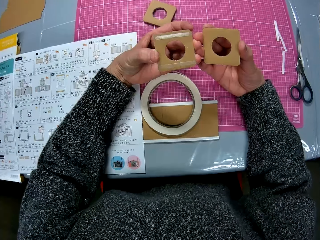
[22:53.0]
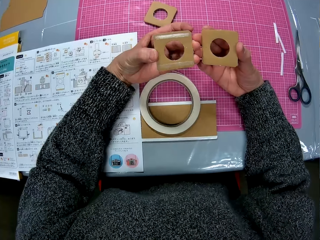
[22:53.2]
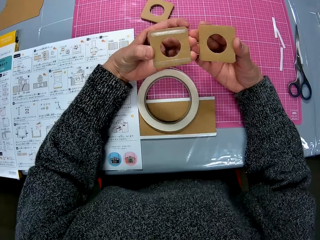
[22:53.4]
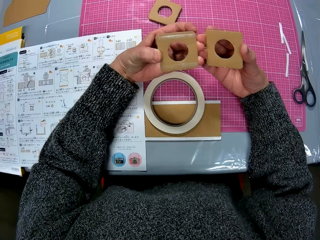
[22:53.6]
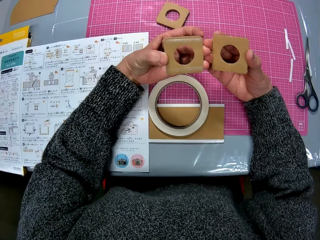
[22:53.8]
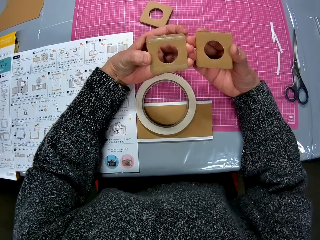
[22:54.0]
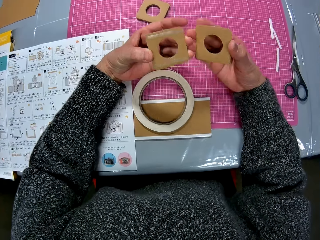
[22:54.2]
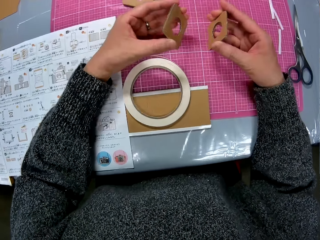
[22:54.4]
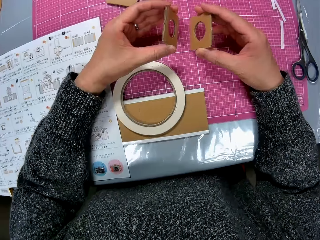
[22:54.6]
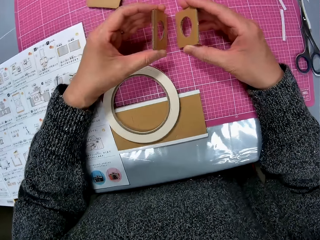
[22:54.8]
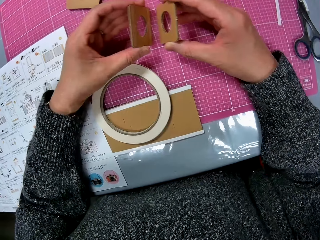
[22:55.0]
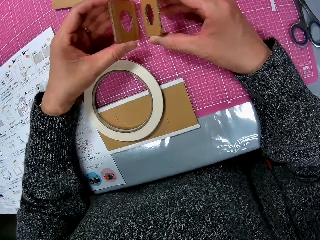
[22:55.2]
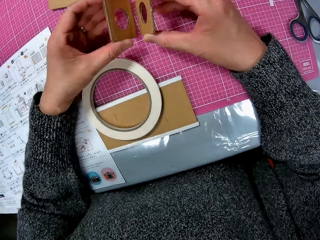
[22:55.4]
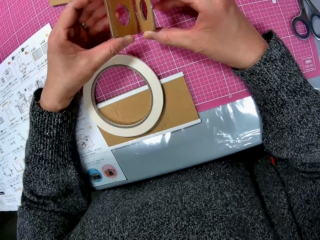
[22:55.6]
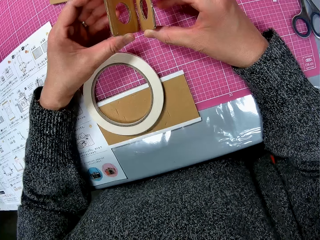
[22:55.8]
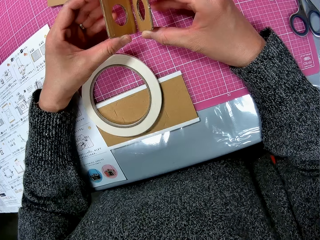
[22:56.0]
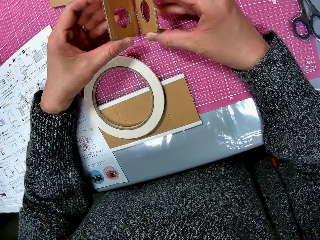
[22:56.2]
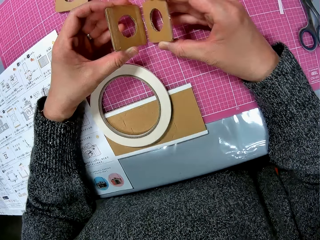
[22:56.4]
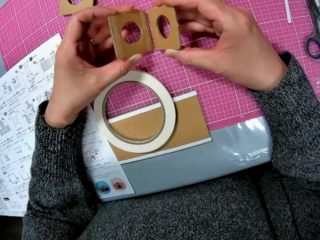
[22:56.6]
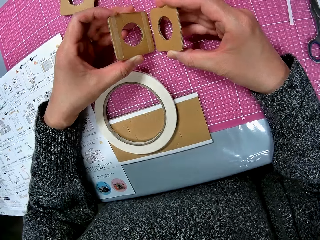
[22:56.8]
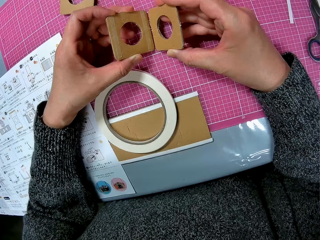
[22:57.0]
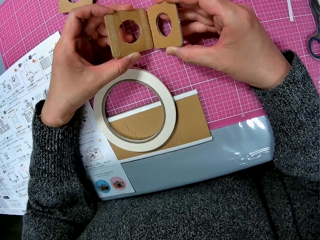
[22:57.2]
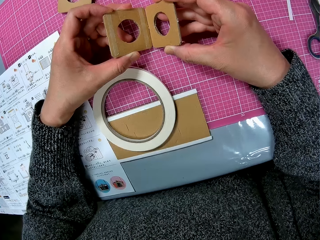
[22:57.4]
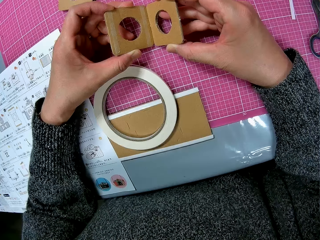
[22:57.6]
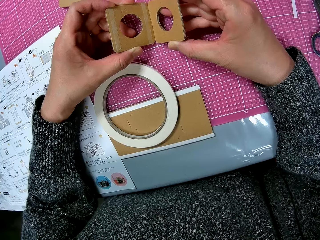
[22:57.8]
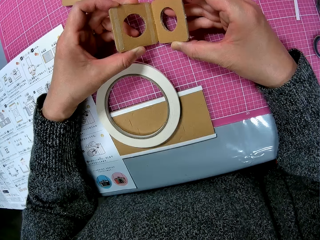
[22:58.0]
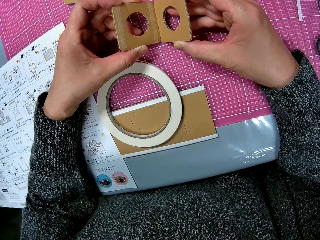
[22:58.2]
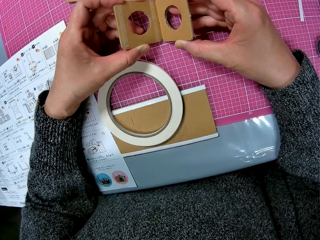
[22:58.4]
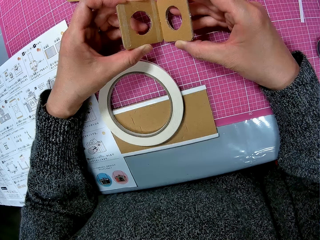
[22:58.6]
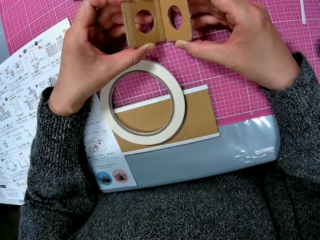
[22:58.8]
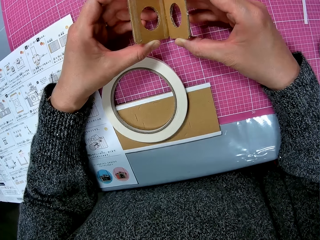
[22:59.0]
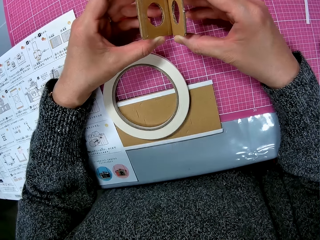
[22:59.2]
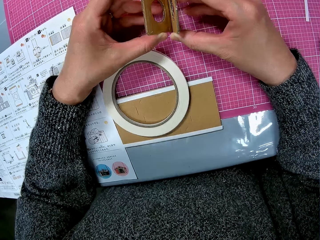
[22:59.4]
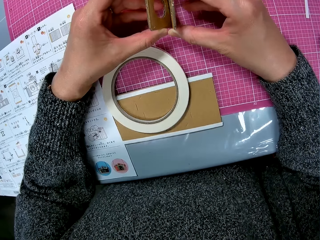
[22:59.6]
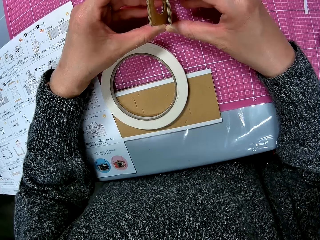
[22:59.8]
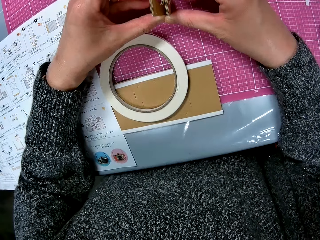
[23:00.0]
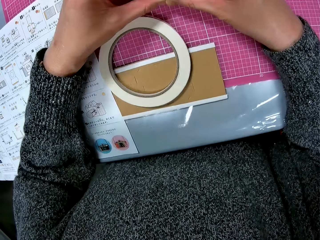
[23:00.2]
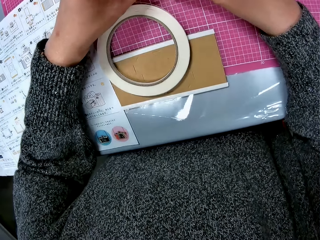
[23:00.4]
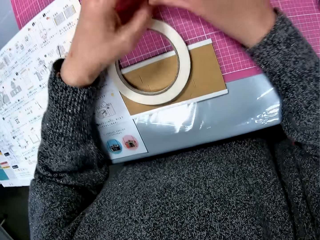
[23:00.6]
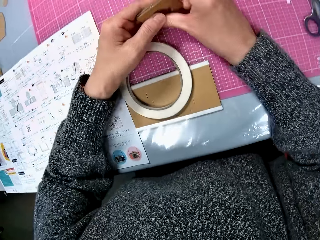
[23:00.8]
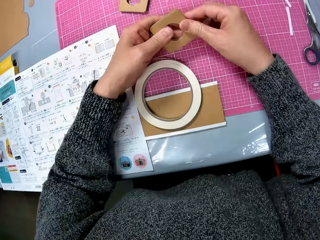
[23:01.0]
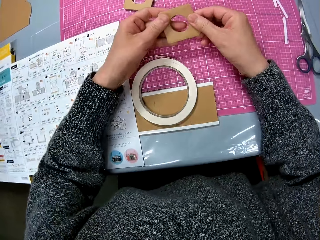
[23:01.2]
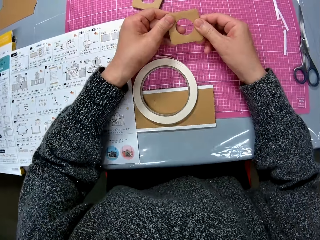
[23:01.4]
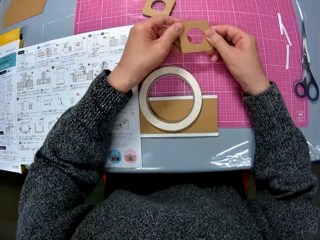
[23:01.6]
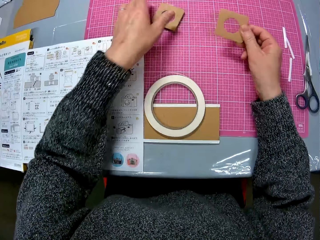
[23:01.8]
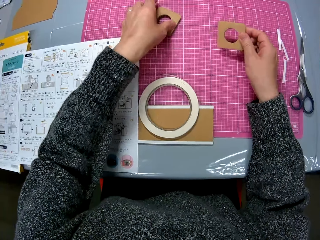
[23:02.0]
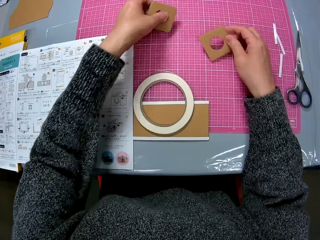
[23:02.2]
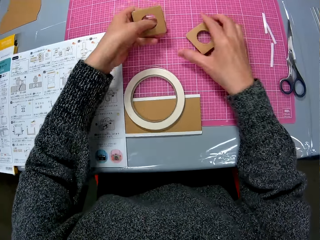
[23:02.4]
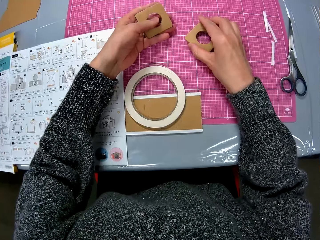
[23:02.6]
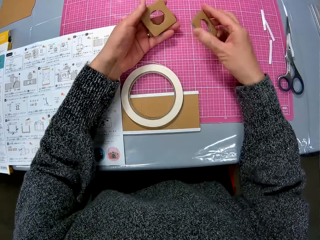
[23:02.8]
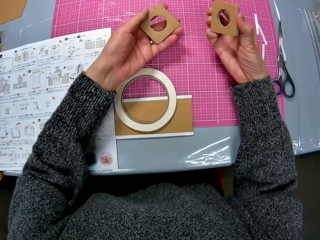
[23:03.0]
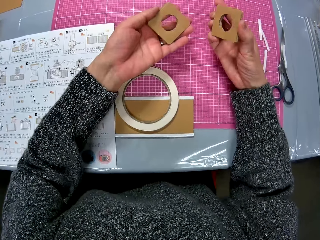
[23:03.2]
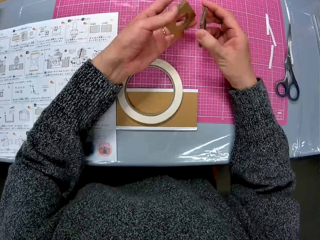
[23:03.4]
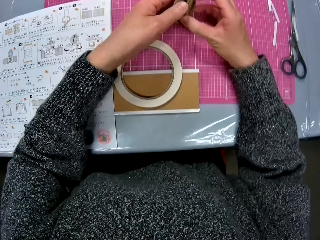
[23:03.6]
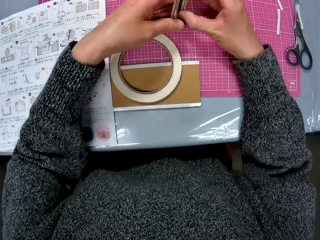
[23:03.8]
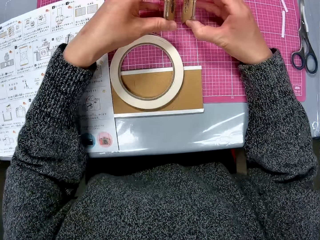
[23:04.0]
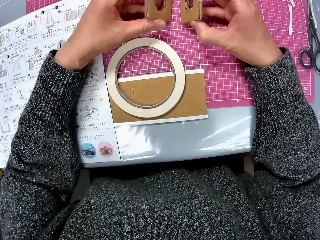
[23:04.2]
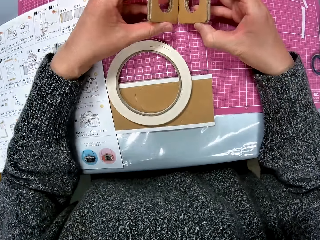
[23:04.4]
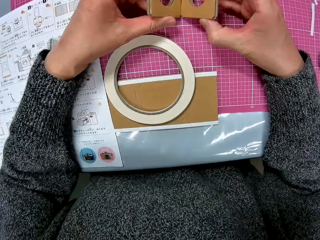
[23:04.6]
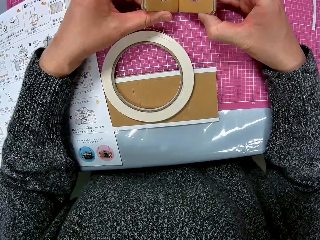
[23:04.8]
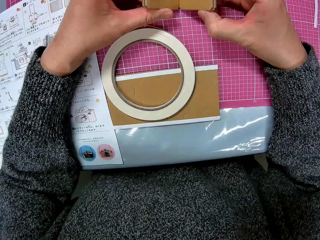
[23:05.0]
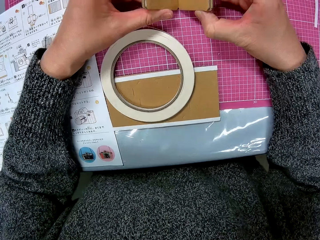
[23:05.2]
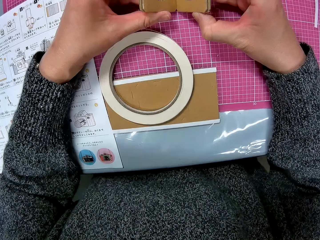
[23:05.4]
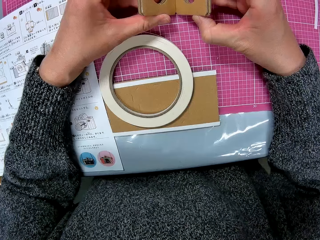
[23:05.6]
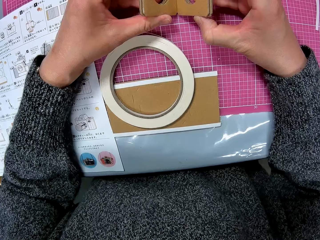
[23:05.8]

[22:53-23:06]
The camera wearer lifts the cardboards and looks at the cardboards. She drops the two brown cardboards in her hands on the table. She turns the cardboards and looks at the cardboards. She sticks the two brown cardboards together. She turns the cardboards. She picks up a brown cardboard with her left hand. She drops the brown cardboard in her right hand on the table. She picks up the brown cardboard from a cutting mat with her right hand. She checks the two brown cardboards in her hands. She puts the two cardboards together. She separates the cardboards and joins the cardboards.

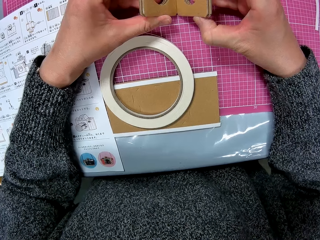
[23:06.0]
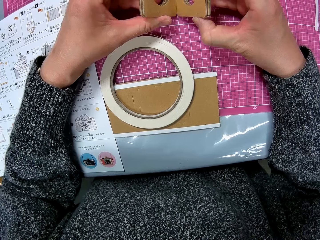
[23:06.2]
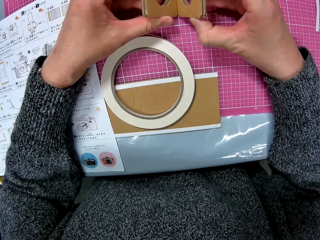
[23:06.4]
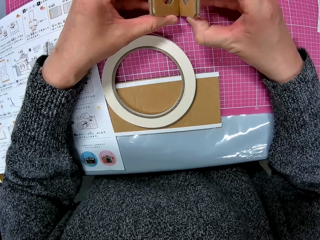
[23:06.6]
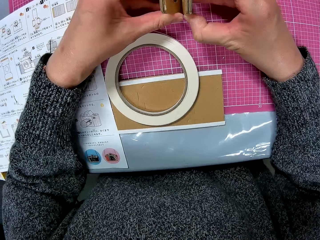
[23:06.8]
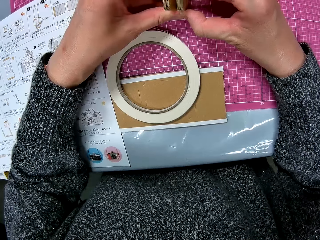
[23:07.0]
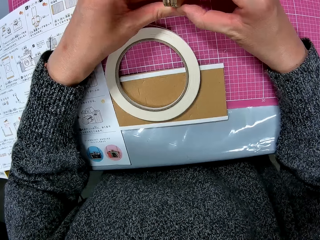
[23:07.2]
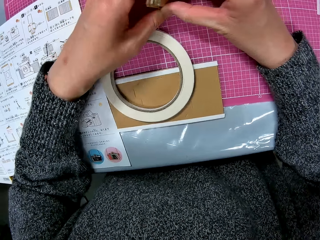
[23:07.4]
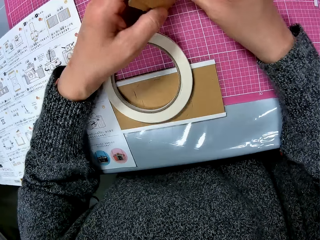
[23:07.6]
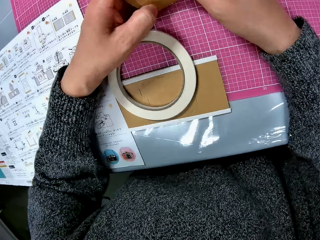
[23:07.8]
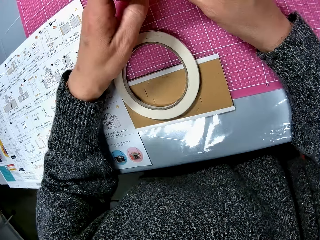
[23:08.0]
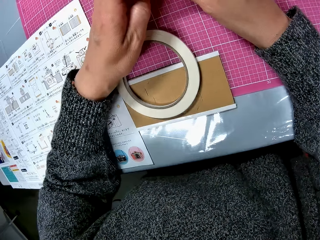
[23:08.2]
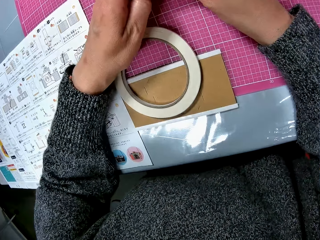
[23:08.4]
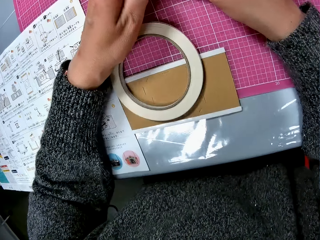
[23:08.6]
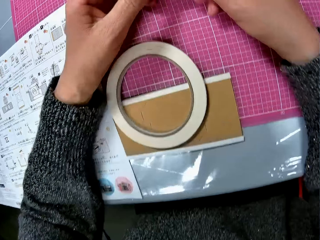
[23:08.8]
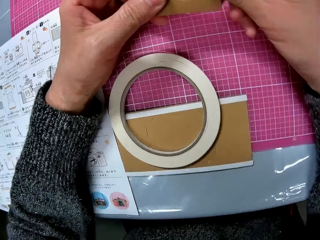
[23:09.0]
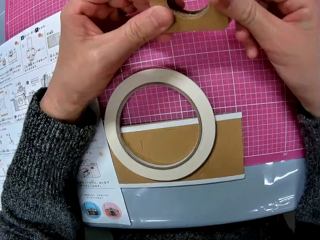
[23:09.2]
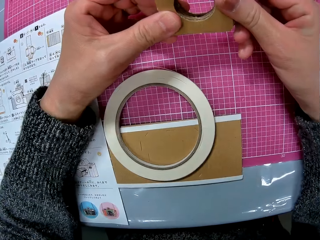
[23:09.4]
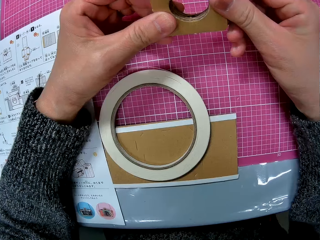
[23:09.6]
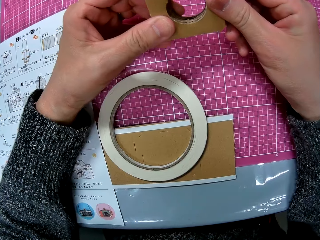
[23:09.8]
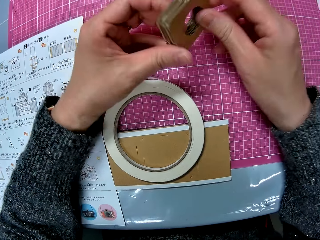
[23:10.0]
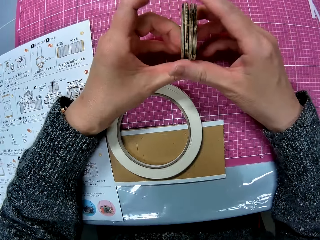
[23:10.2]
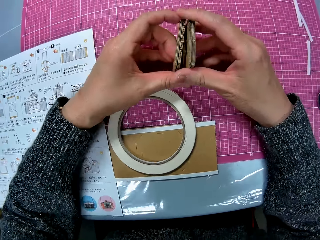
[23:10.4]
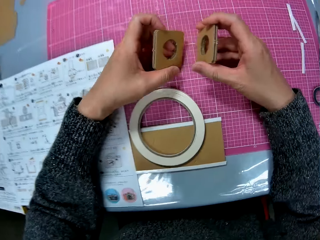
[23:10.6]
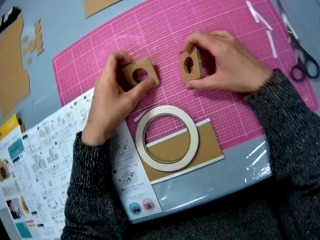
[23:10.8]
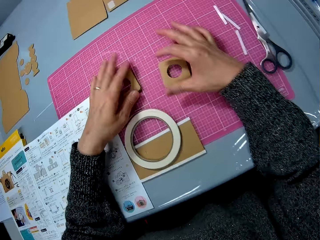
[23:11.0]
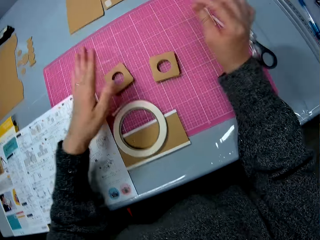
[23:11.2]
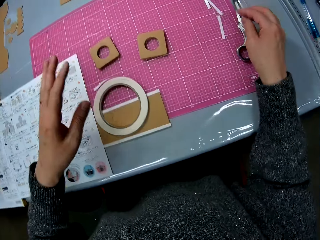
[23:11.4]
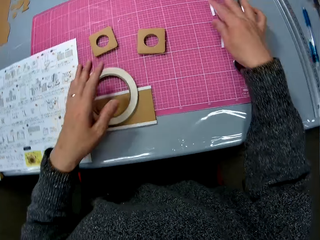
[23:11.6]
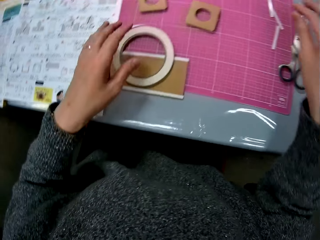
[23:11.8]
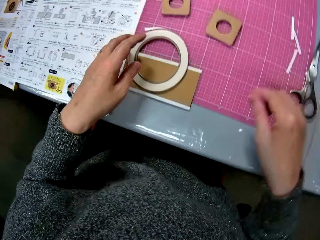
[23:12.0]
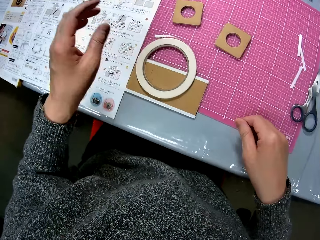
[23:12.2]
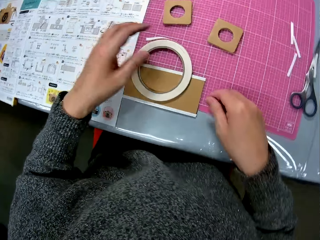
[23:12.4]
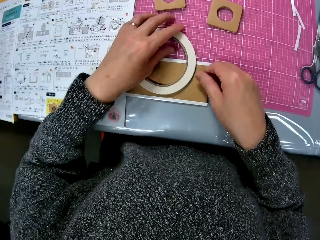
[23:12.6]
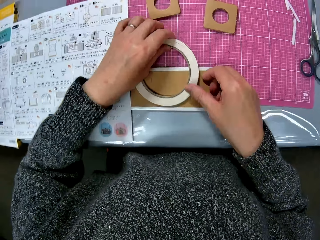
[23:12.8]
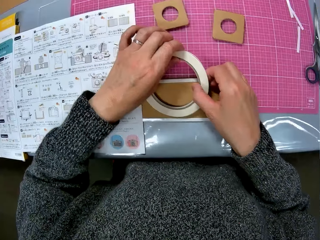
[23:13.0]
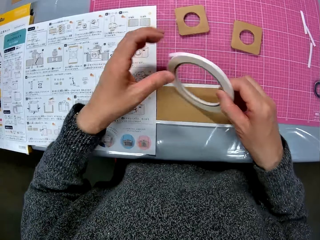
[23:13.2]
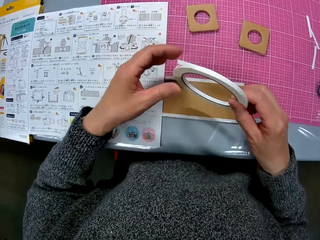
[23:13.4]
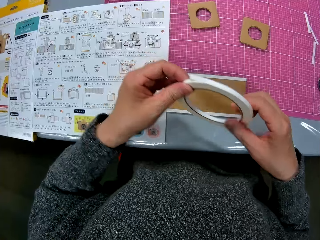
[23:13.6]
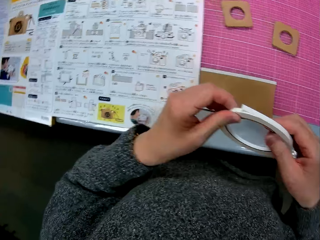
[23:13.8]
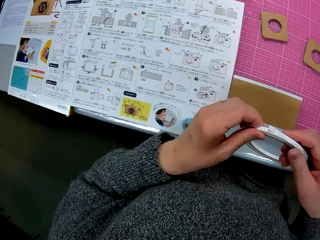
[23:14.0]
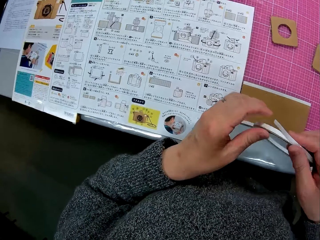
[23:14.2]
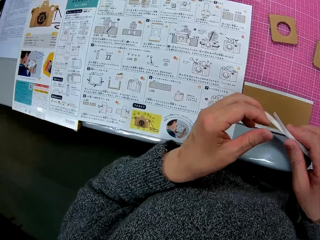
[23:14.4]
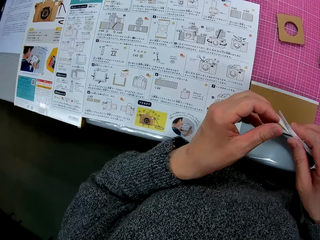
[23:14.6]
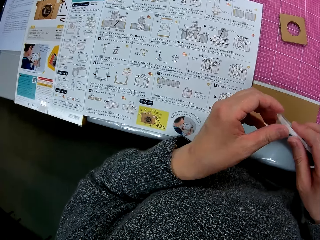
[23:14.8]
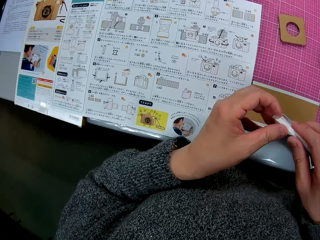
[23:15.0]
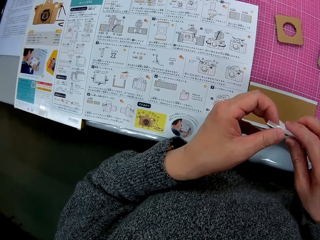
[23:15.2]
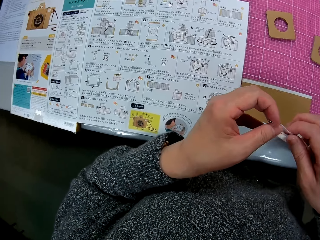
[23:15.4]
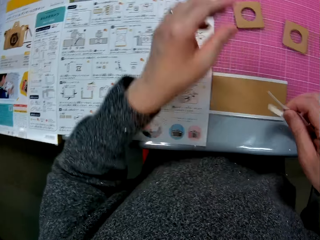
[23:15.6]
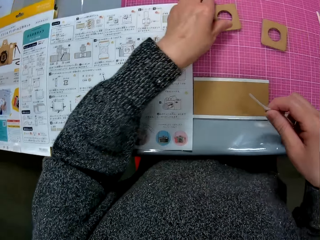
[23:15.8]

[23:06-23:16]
The camera wearer looks at the cardboards, joins the cardboards, and picks the cardboards from a cutting mat. She hits the cardboards on the table. She checks the two brown cardboards in her hands. She turns the cardboards. She separates the brown cardboards in her hands. She drops the brown cardboards on the table. She touches the white double tape. She picks up a paper sellotape from the table. She lifts up a strip of the paper sellotape.
